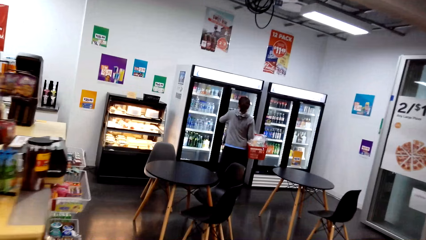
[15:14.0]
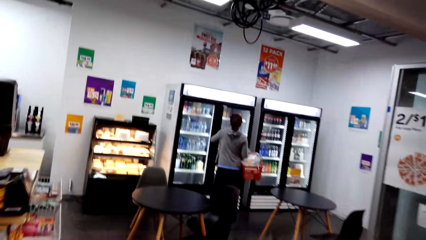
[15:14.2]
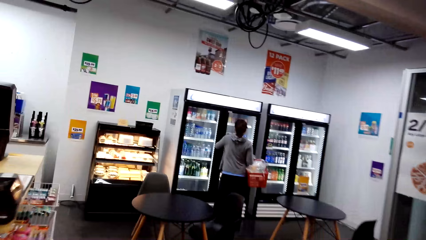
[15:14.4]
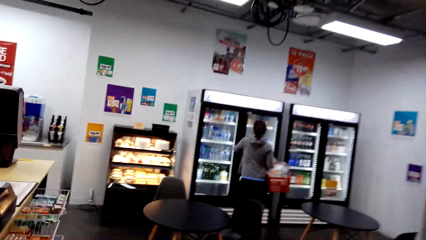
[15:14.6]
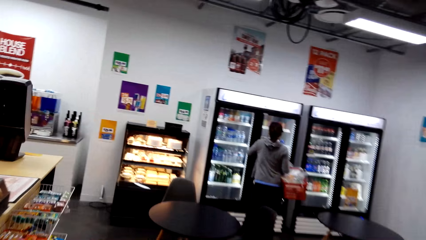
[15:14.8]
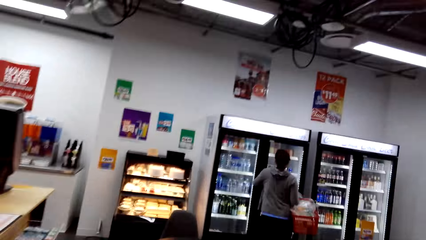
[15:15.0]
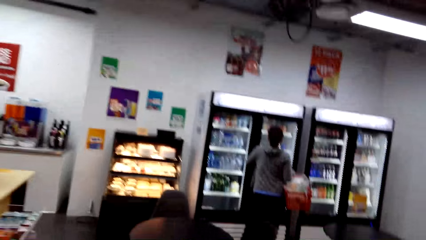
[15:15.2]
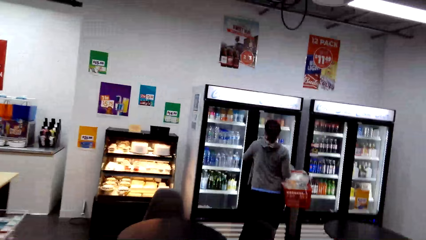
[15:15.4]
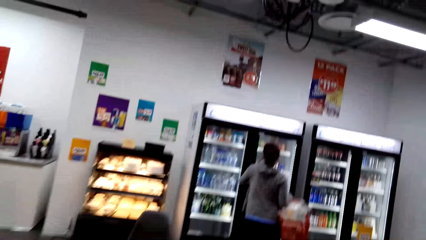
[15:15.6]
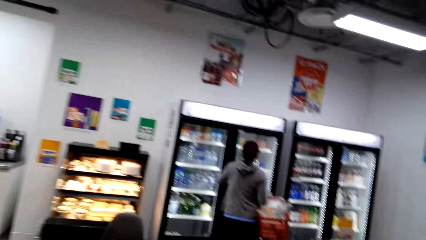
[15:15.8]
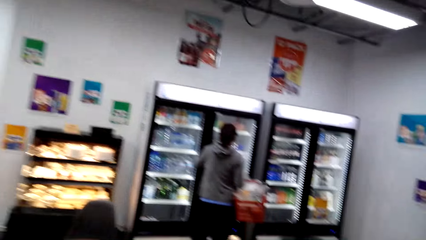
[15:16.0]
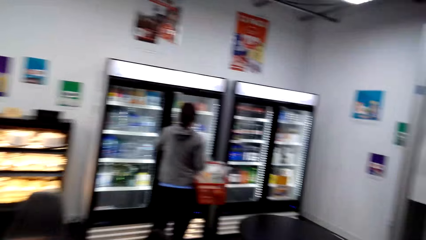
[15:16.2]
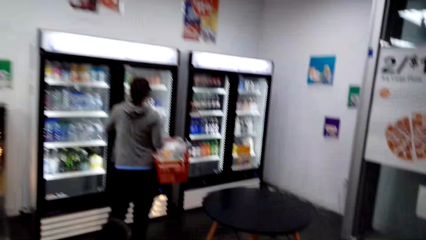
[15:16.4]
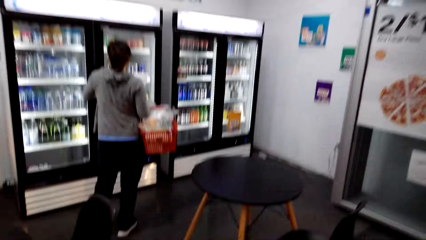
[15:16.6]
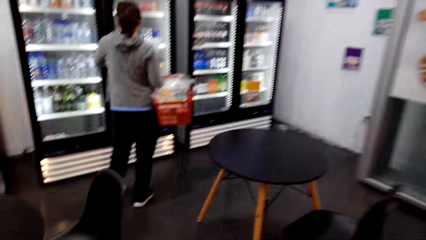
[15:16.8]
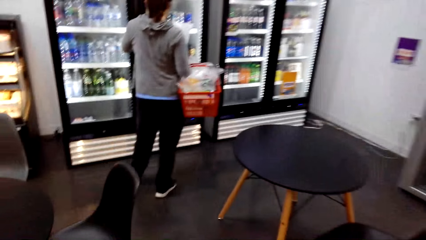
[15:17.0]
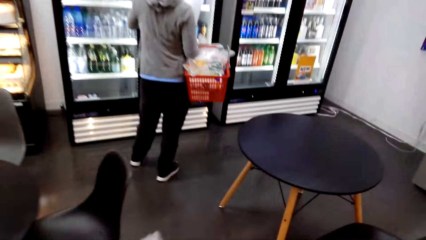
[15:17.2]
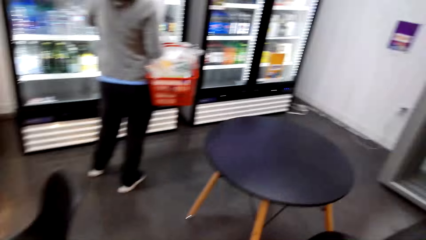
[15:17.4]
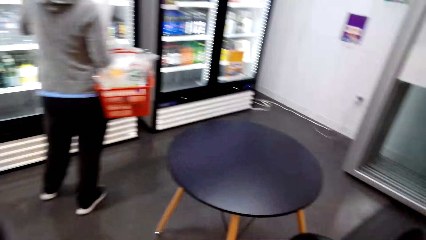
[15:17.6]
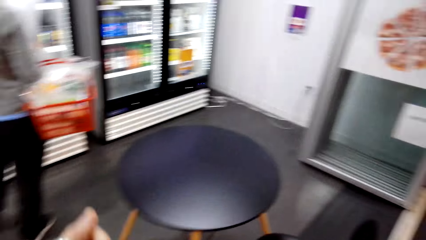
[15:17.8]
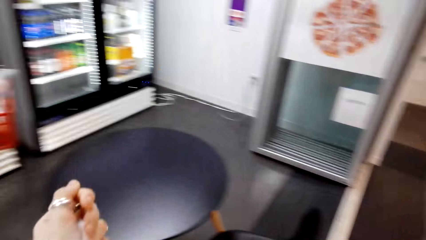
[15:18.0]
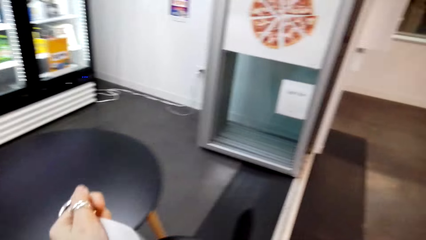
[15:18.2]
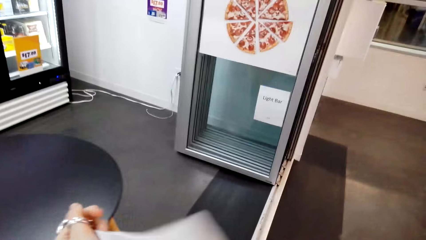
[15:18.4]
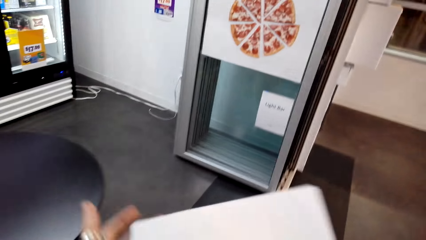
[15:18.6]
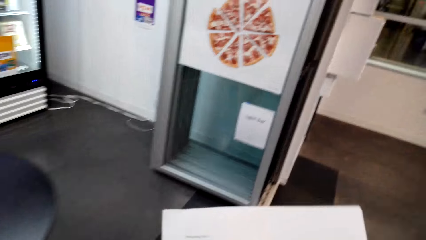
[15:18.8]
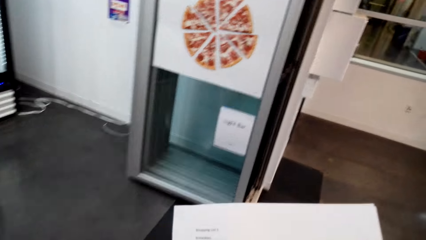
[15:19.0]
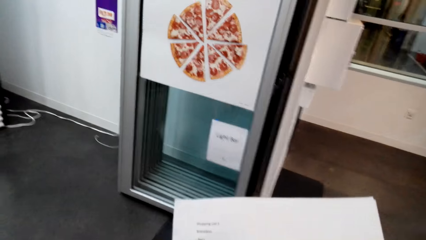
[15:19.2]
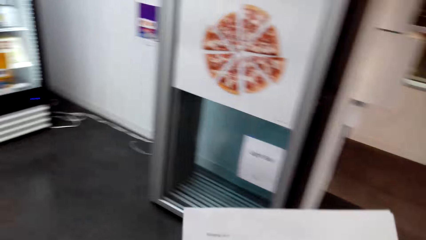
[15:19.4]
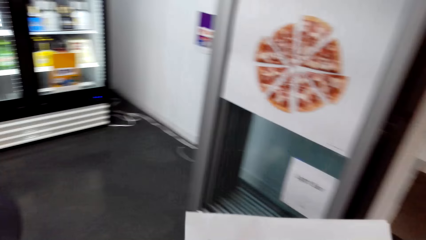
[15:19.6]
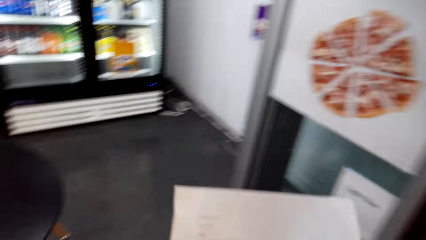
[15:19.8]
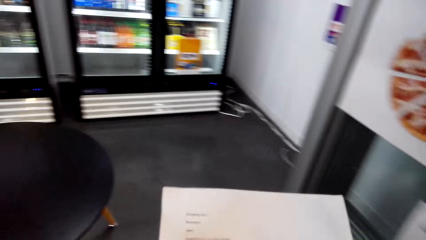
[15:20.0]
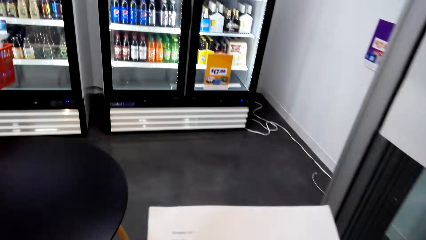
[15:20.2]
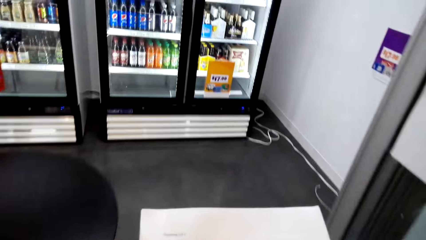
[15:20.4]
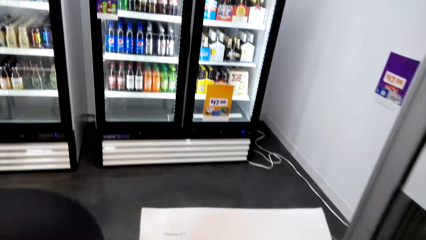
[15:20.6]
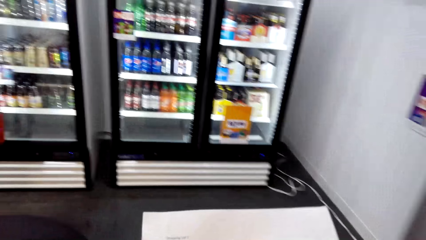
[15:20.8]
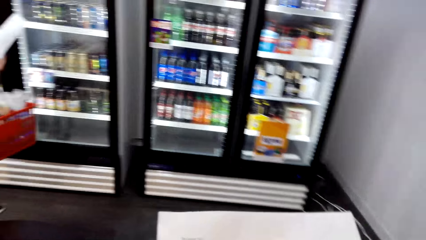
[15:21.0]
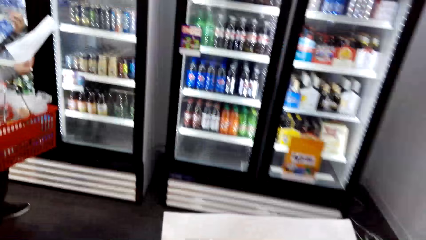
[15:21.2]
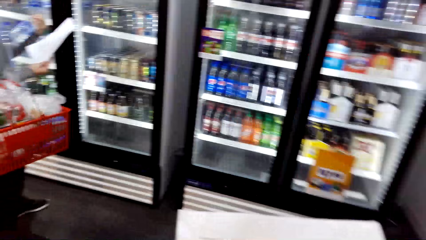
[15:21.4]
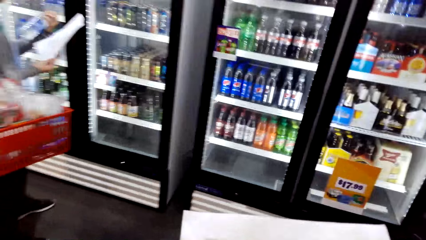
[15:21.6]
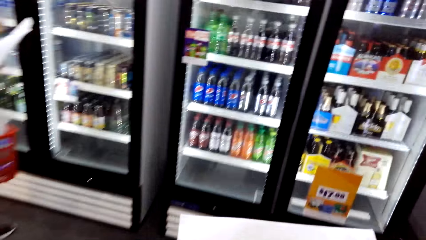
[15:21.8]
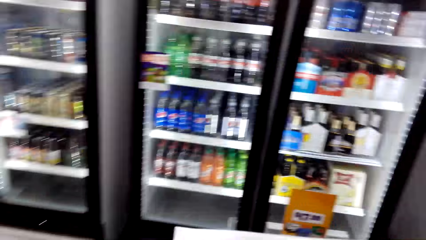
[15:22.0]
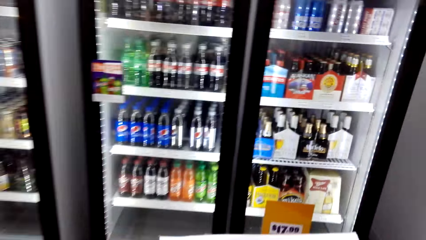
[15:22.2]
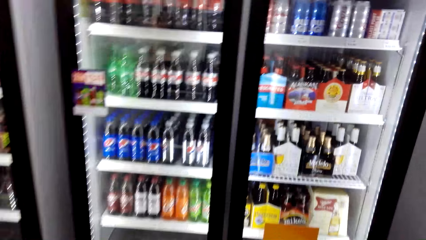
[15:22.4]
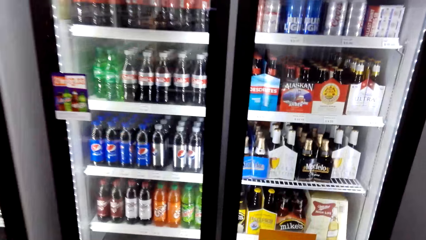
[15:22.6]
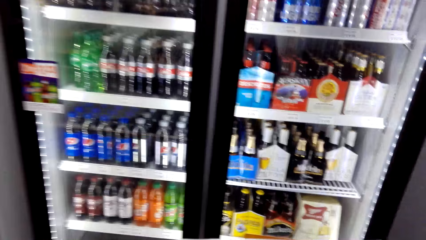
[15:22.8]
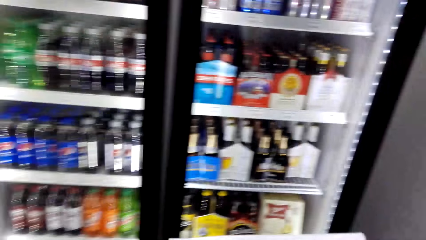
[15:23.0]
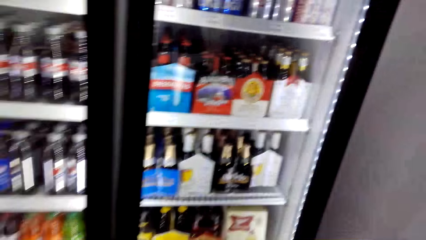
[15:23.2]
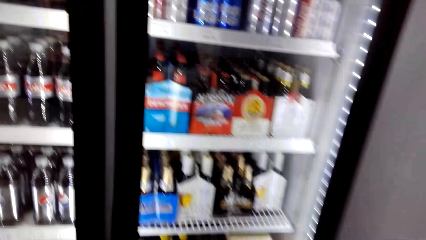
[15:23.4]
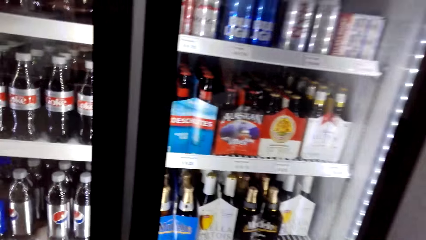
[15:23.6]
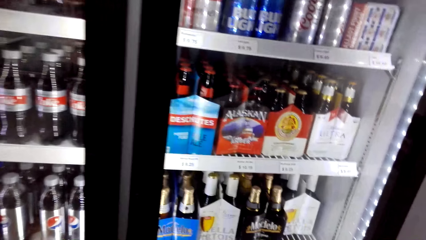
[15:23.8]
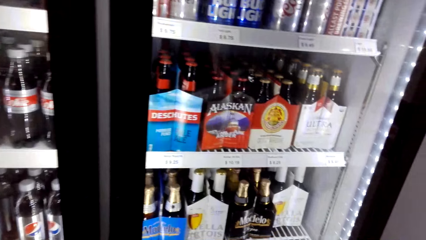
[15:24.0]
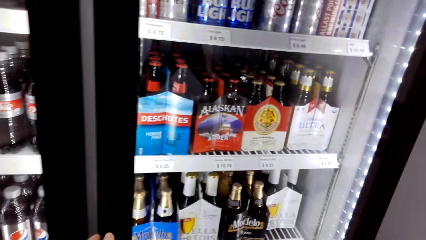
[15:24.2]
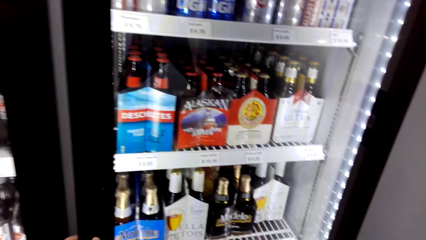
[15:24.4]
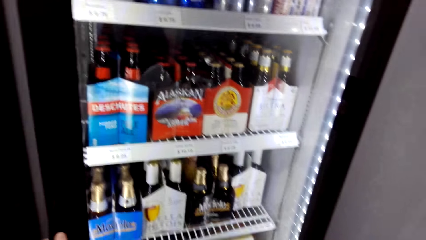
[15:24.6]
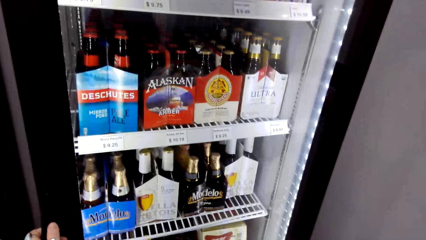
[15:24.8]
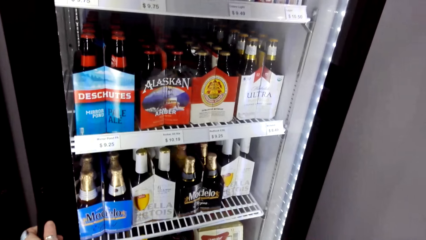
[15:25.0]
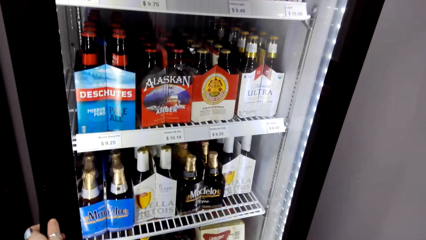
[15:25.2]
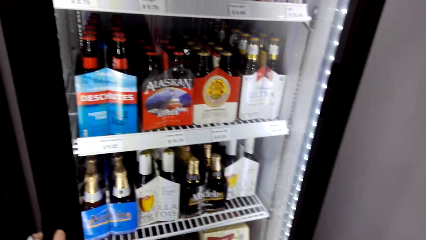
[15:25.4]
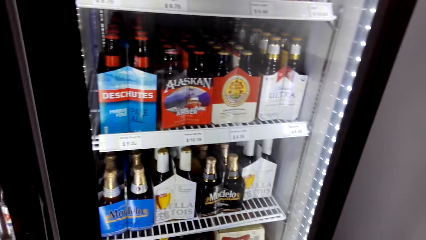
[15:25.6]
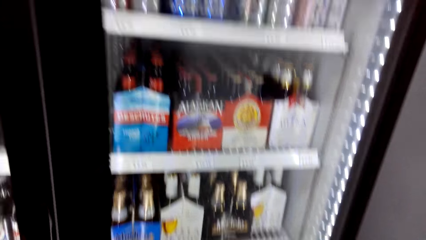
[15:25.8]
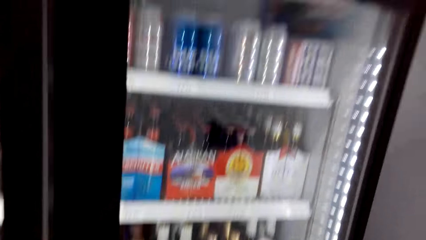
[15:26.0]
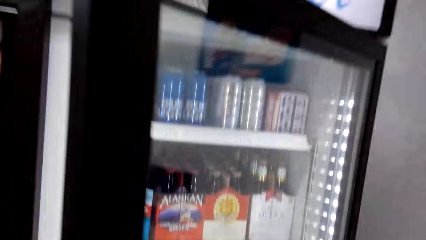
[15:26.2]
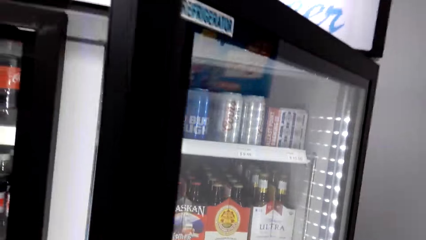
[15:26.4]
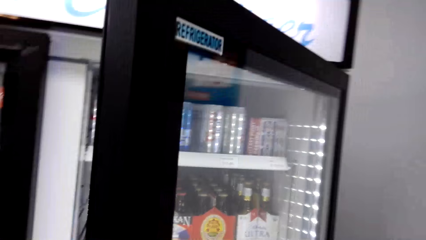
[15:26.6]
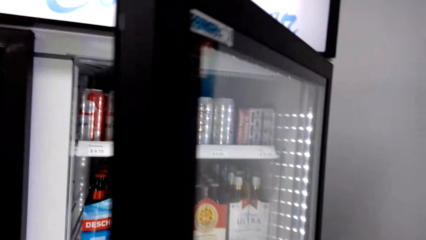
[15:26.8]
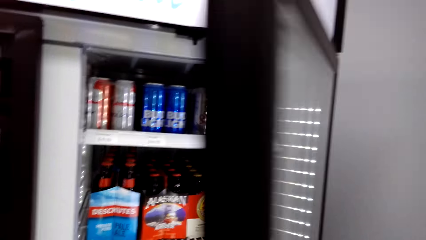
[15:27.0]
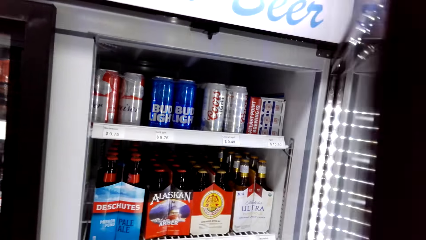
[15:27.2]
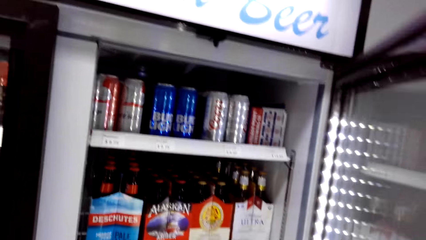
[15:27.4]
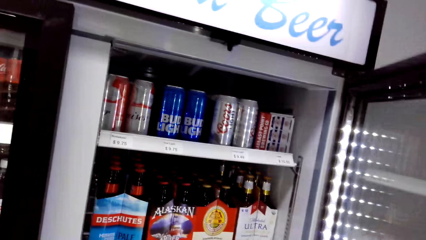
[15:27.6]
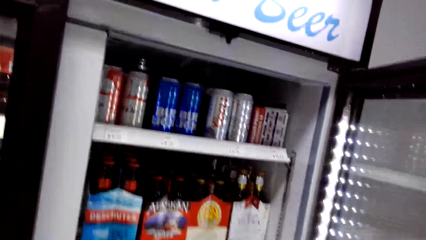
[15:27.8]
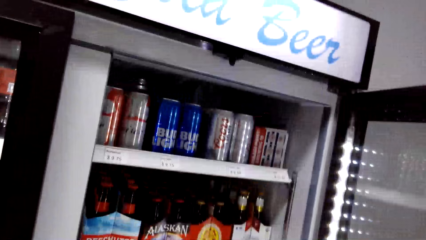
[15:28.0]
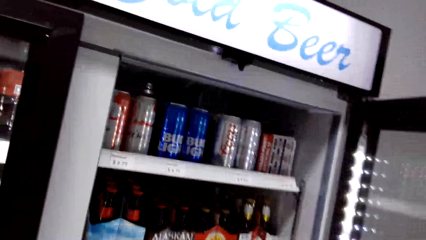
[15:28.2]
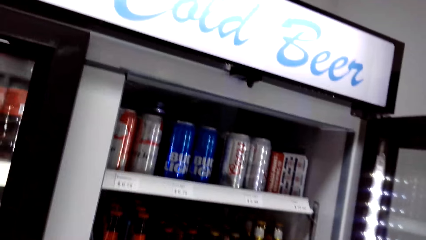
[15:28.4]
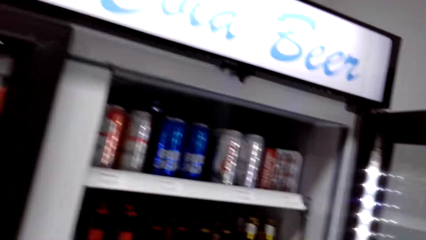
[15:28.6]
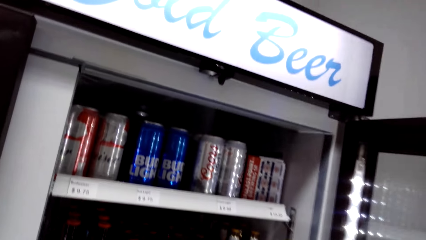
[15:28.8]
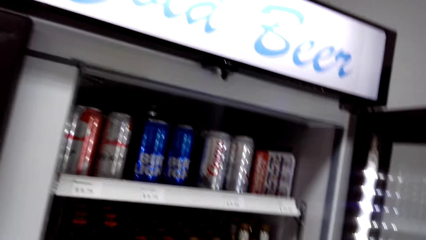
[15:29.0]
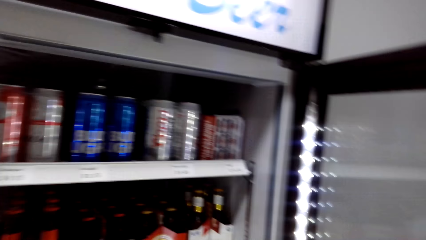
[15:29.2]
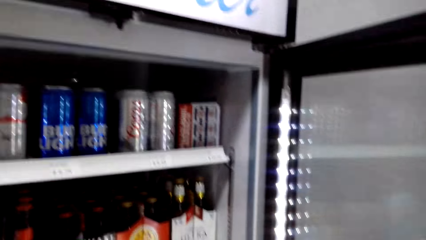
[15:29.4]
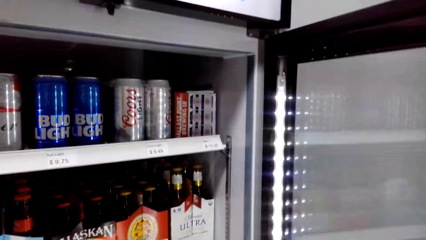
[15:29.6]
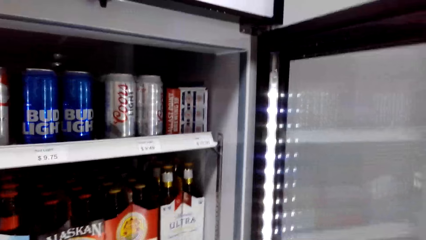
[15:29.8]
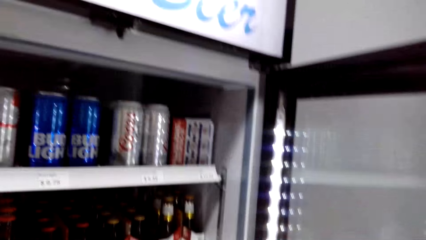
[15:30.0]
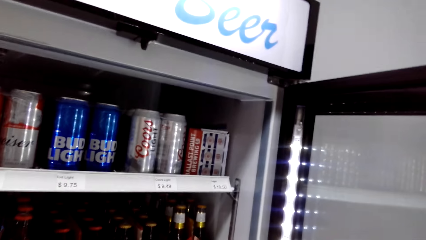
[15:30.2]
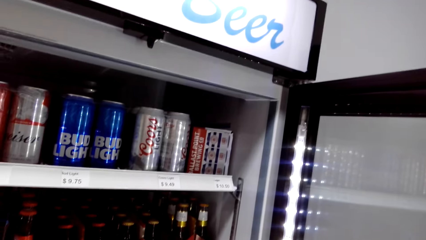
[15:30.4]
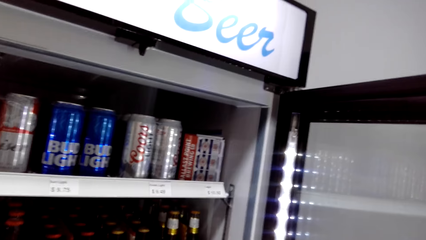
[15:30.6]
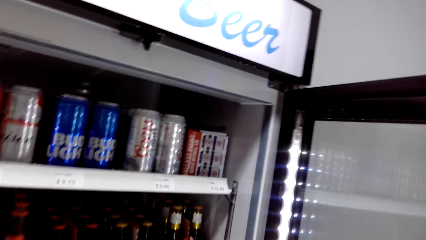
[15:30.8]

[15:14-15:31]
The camera wearer adjusts a list paper in the hands. They read on the paper. They converse with a person. They stand beside the refrigerator. They open the refrigerator. They view drinks in the fridge.
